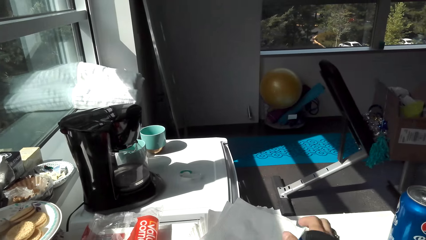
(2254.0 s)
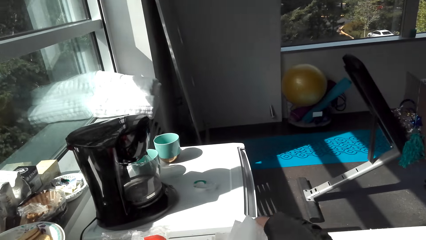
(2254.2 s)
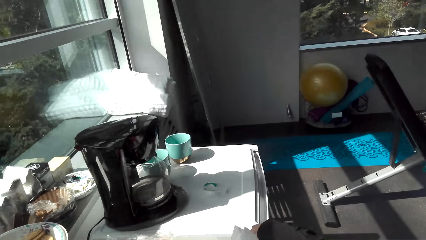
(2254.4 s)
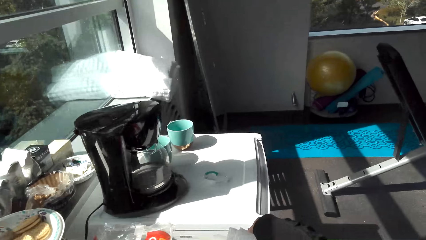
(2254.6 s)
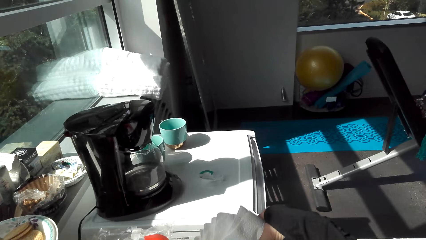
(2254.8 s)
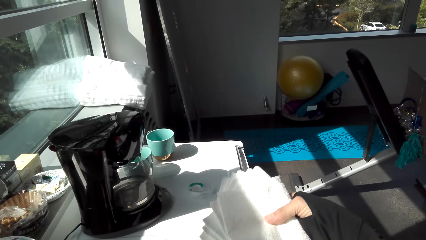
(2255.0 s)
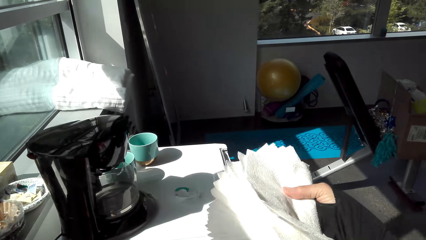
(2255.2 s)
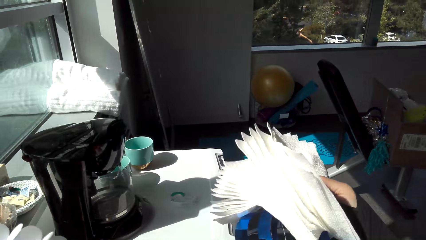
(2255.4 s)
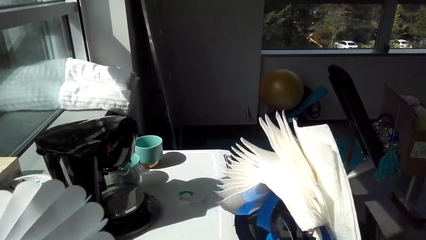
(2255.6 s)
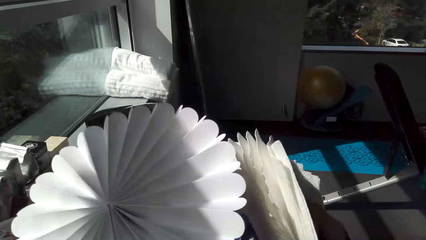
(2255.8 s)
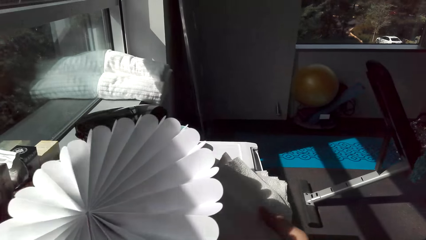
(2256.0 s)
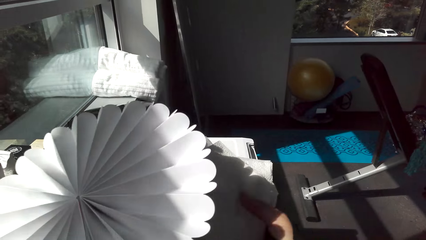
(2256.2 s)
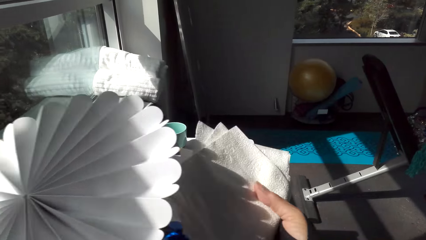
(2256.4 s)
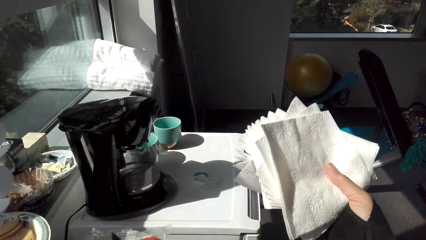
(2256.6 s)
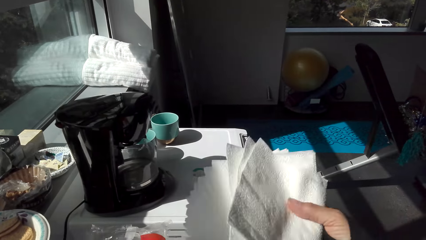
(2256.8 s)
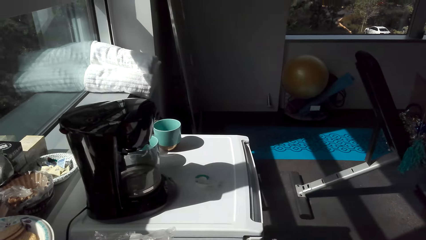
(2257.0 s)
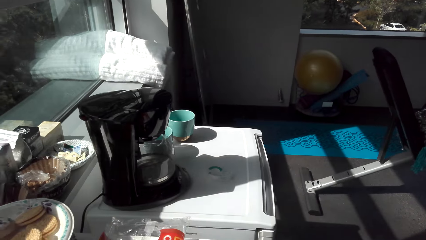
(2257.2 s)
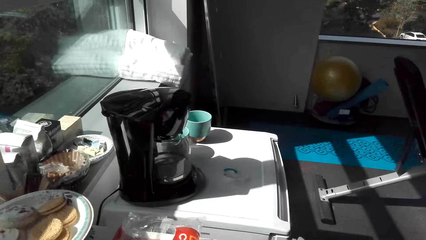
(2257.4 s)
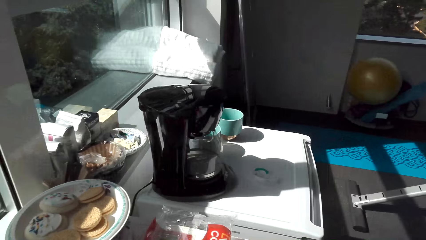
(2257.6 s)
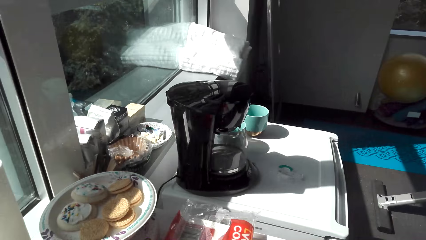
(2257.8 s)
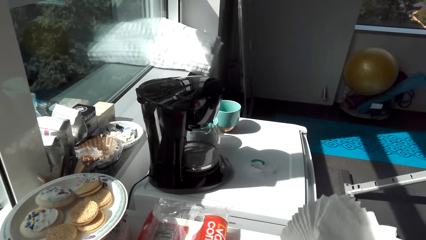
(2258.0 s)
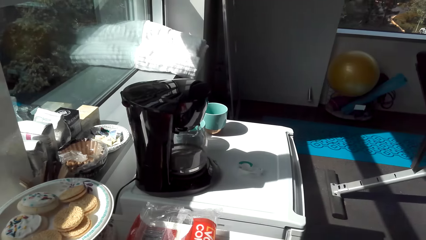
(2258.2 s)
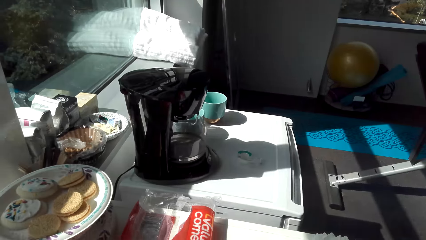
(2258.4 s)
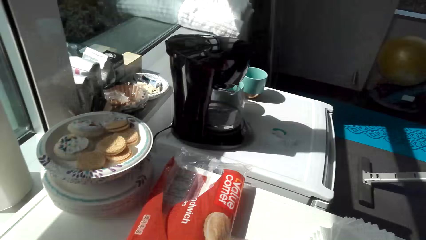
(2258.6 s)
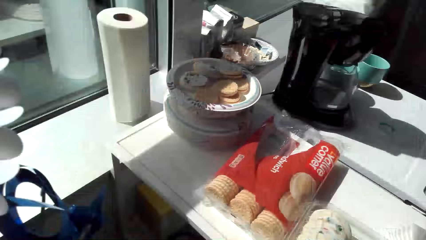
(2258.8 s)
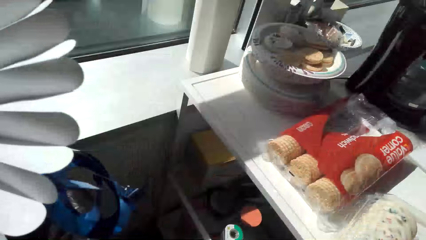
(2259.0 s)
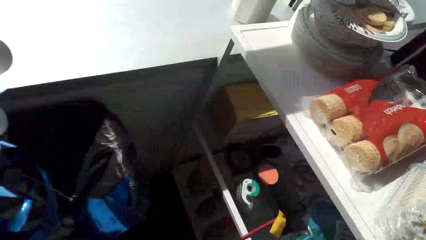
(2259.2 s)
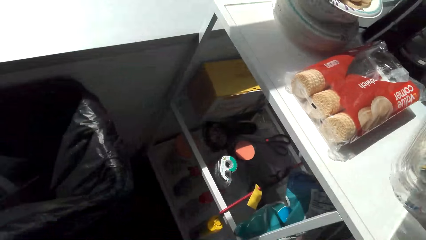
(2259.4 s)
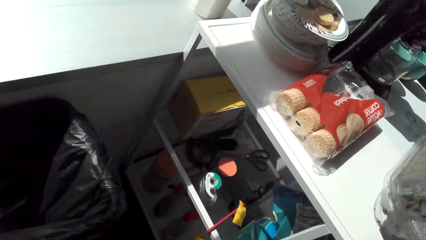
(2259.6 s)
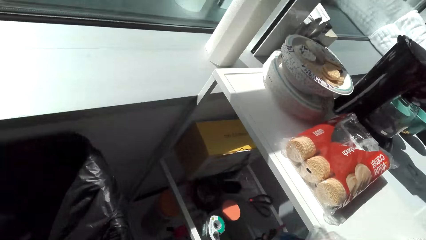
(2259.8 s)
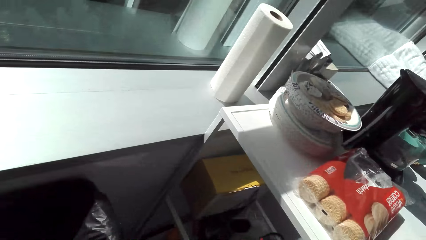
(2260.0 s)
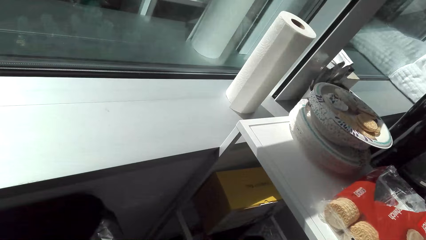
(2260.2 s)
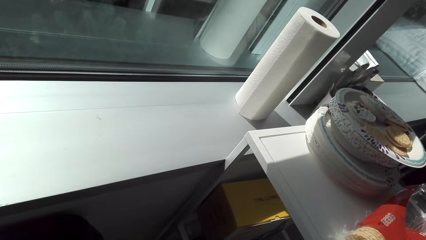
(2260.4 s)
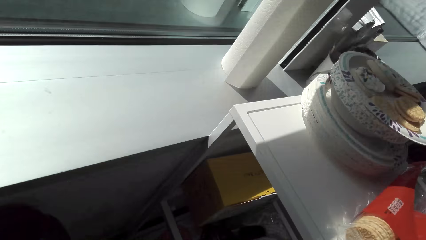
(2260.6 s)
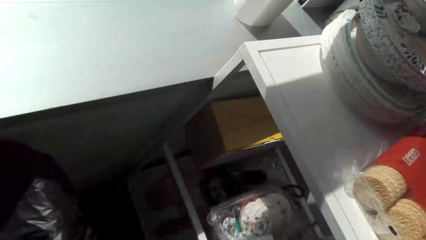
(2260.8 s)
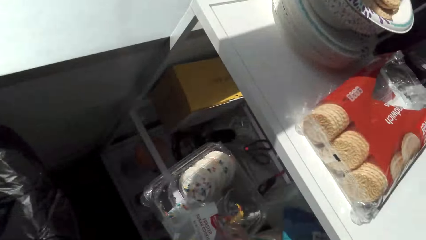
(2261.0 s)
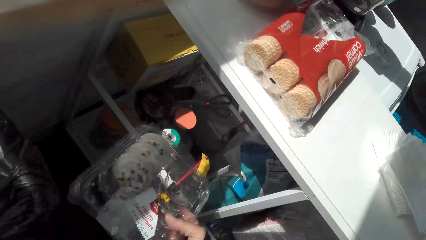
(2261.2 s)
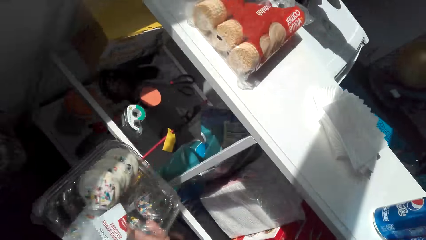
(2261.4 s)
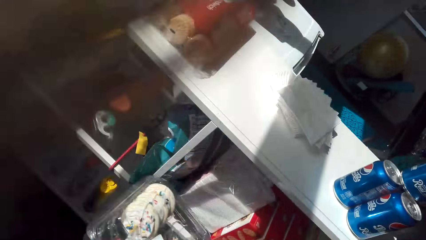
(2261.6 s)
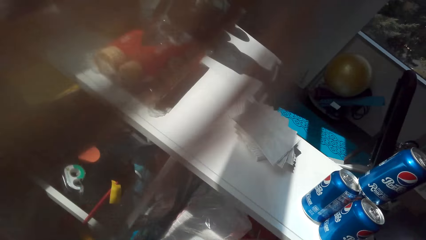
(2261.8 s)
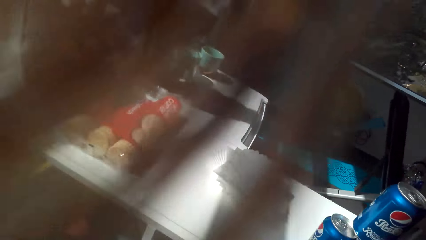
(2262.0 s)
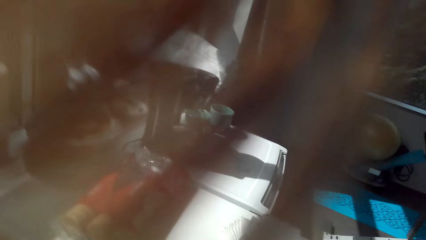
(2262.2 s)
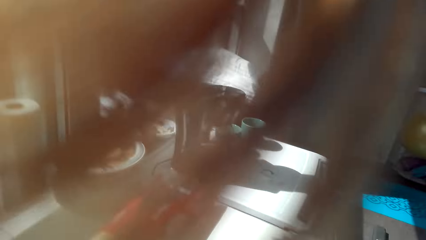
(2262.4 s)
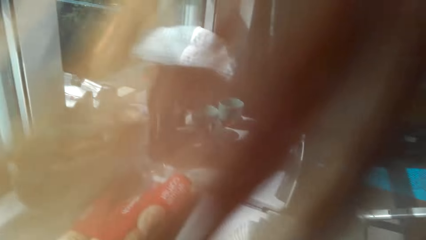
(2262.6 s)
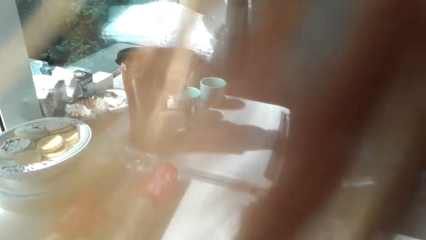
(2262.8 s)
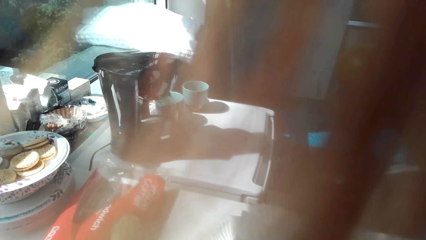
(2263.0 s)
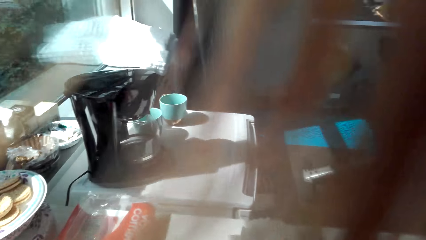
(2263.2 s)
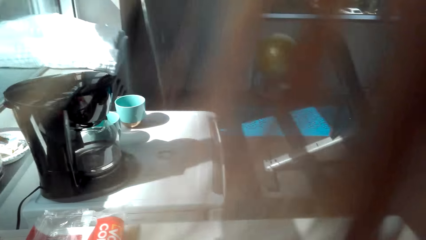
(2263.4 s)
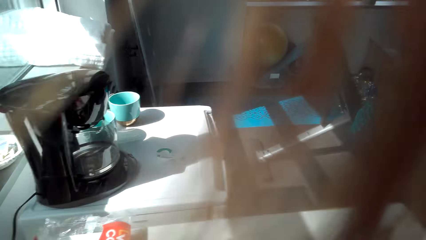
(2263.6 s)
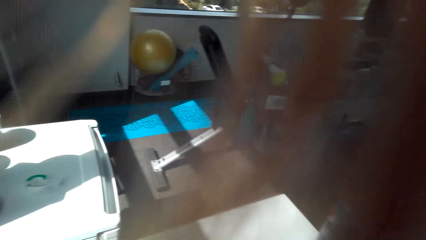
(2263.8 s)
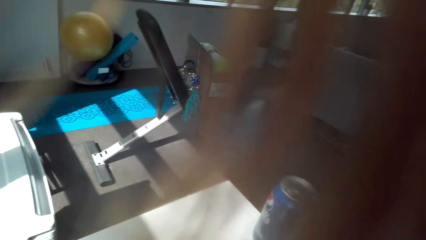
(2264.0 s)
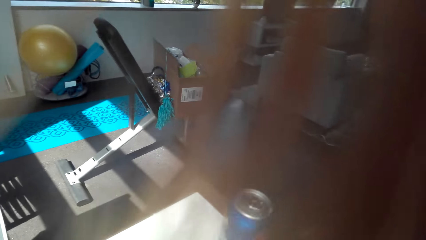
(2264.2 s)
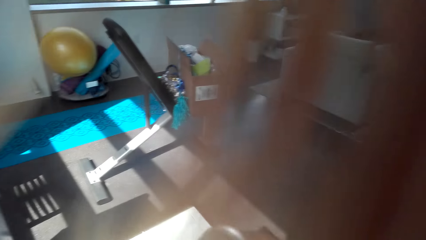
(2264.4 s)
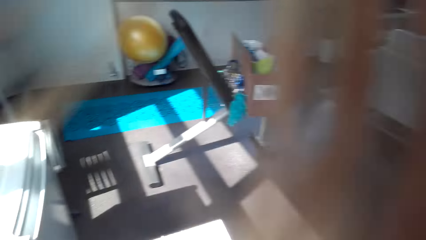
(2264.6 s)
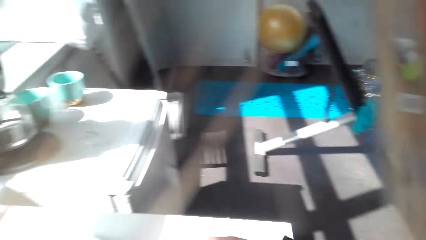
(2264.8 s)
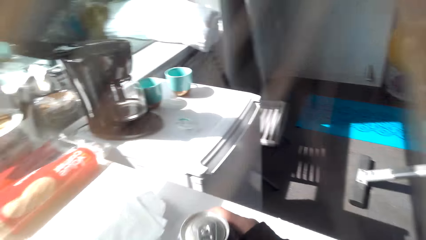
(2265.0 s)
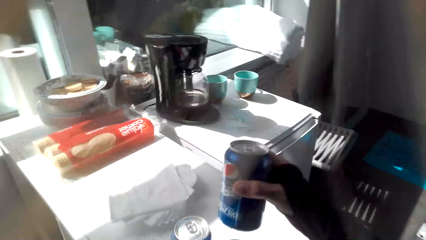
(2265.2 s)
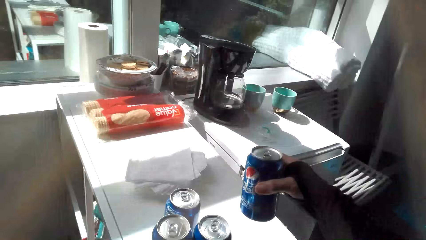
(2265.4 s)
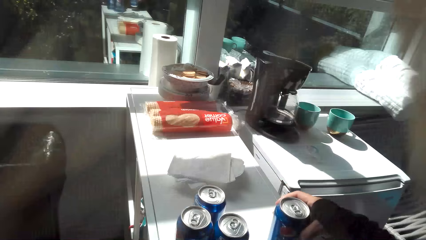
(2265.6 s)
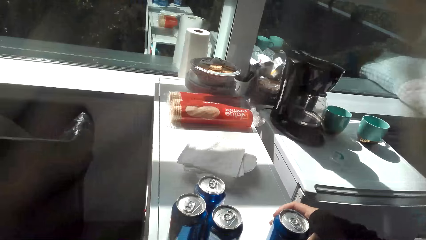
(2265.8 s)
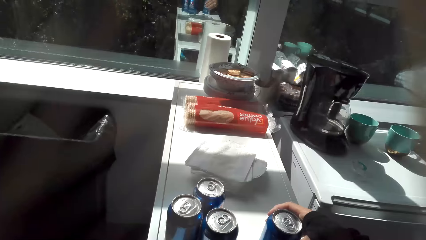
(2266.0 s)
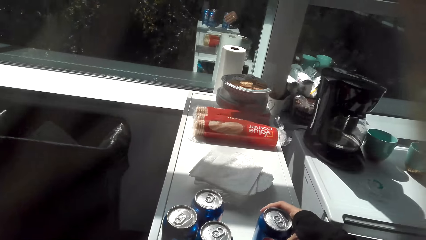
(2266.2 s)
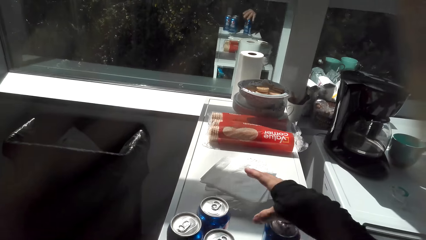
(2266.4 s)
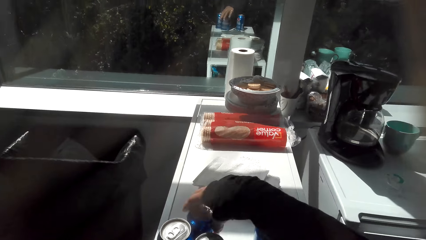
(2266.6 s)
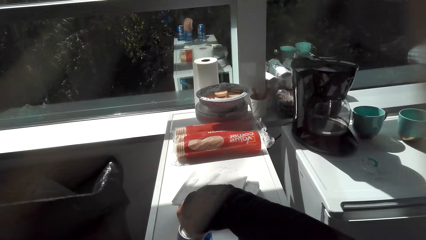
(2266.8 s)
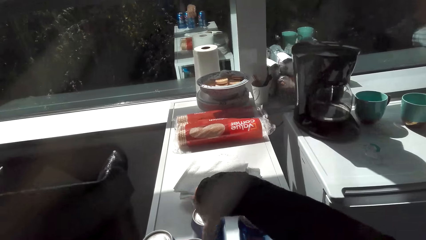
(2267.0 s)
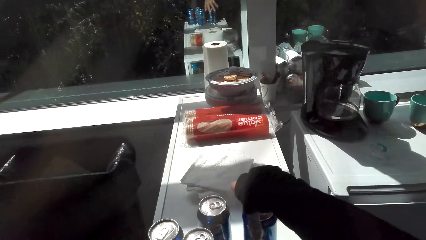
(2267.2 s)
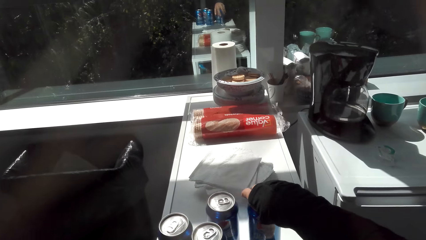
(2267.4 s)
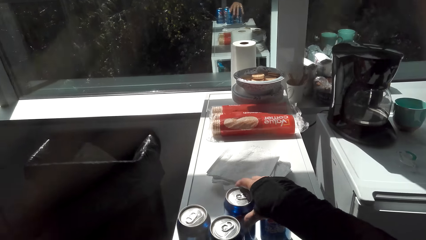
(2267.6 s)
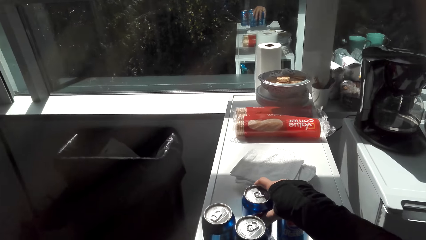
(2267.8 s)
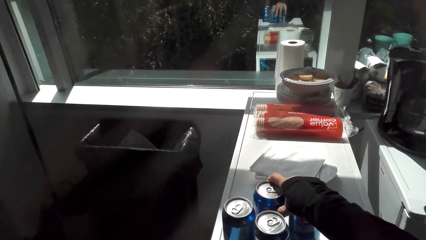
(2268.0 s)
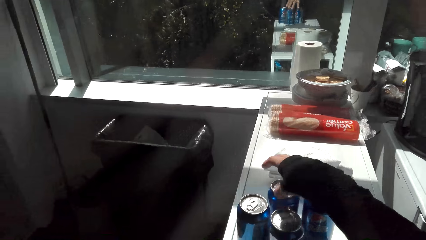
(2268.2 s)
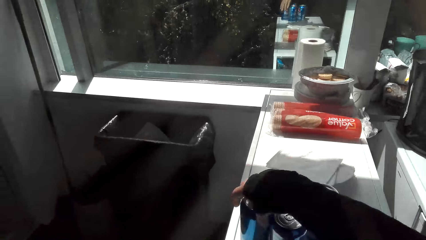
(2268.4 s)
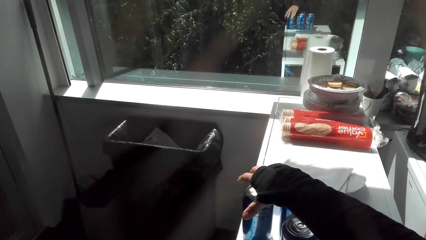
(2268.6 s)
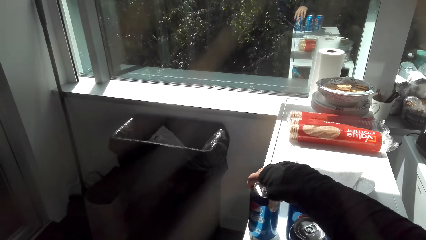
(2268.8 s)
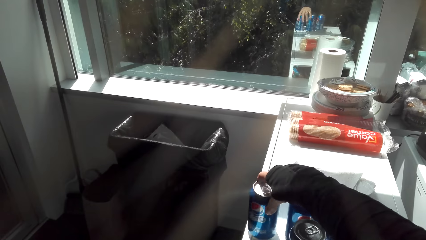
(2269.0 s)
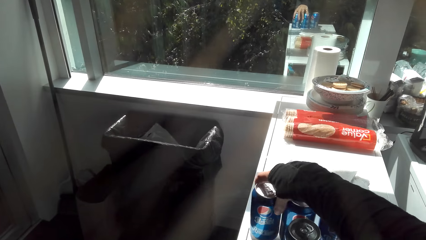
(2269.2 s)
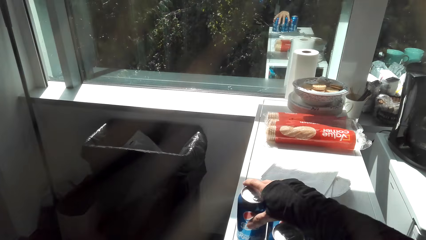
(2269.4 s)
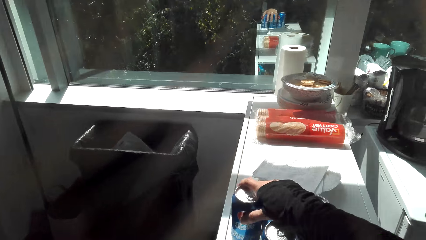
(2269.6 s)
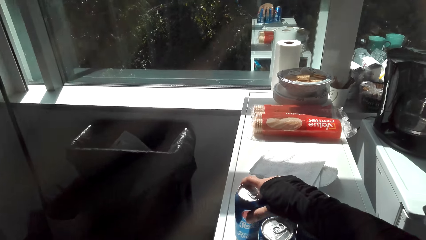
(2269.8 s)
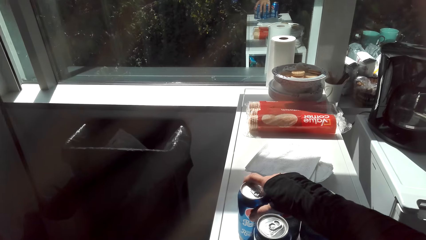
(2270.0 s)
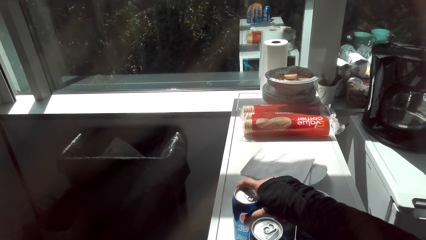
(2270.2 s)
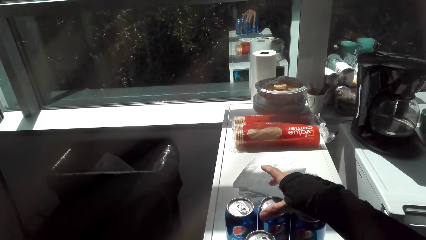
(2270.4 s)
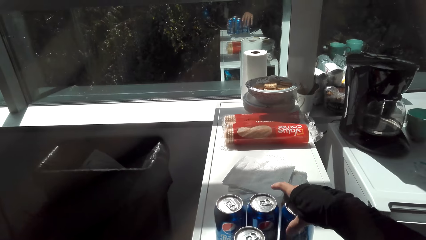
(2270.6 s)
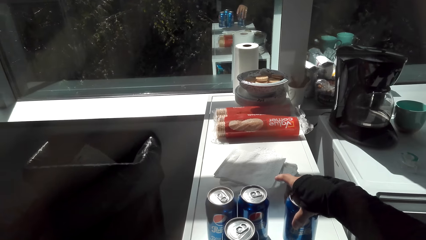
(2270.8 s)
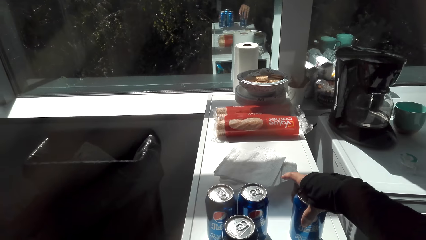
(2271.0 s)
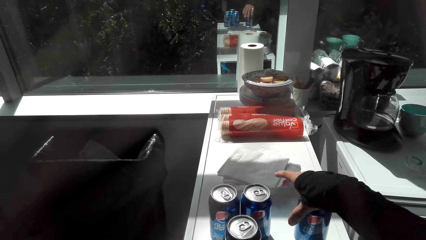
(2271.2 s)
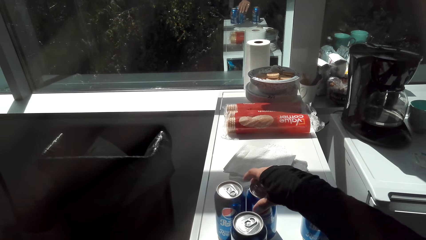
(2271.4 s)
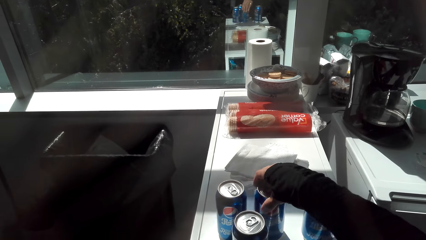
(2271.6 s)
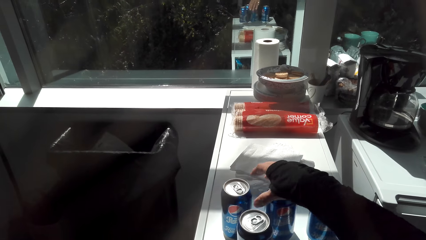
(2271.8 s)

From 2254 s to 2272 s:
The camera wearer picks up the papers. They pick up something. They put the drinks on the table, move the drinks on the table and arrange the bottles.
